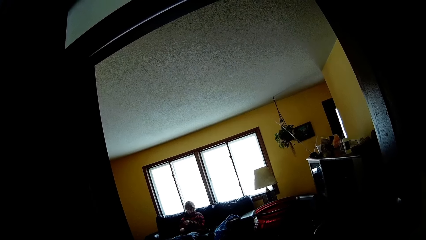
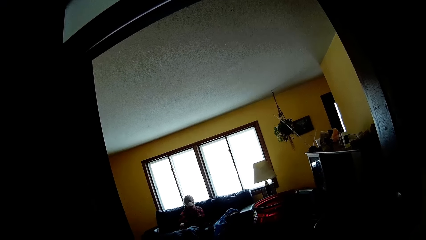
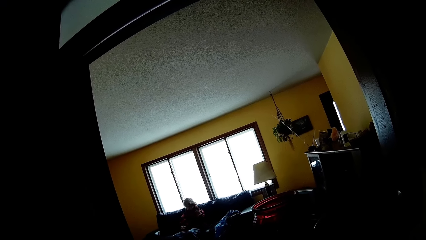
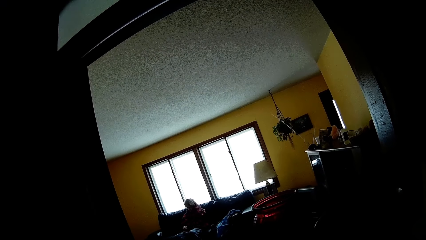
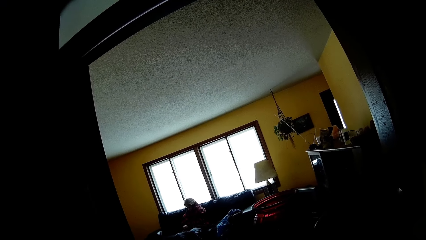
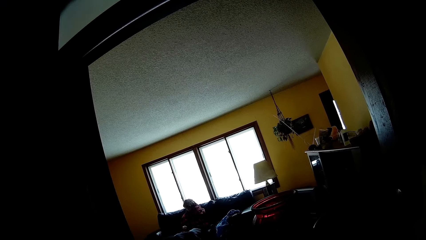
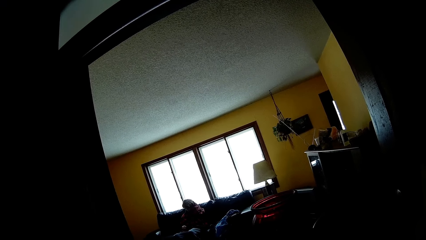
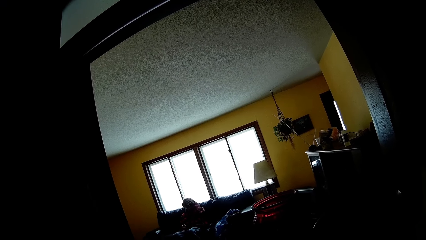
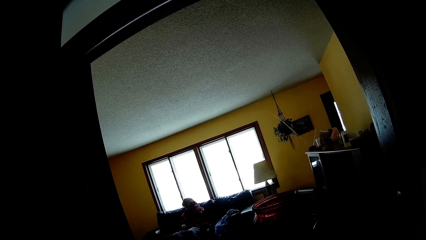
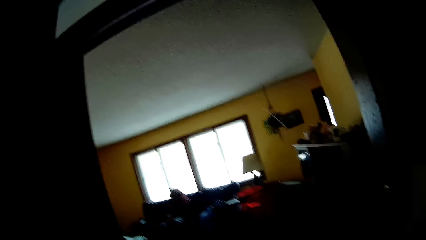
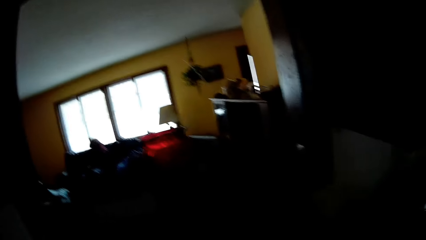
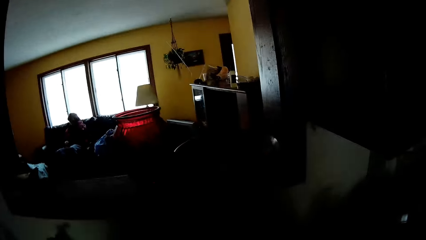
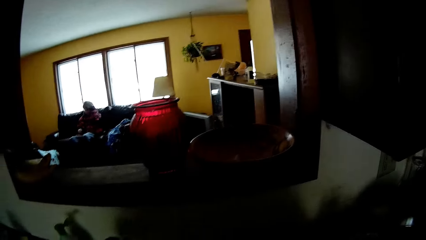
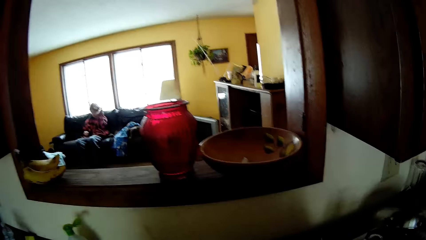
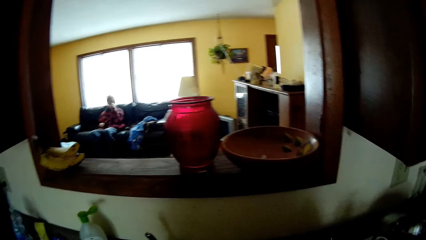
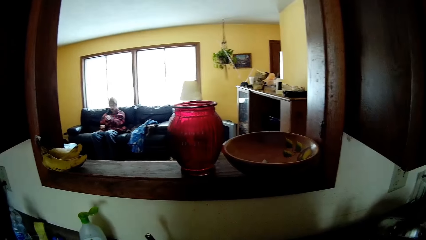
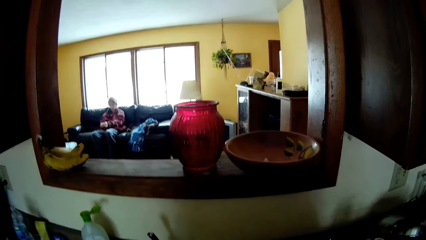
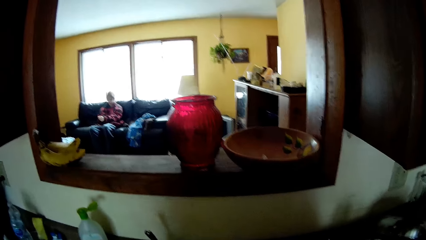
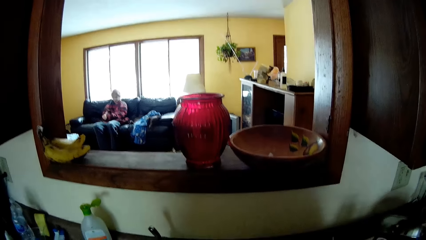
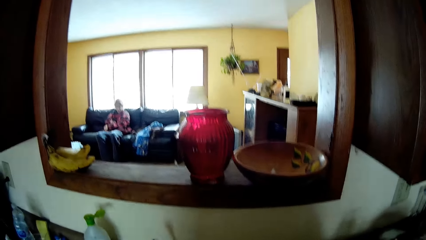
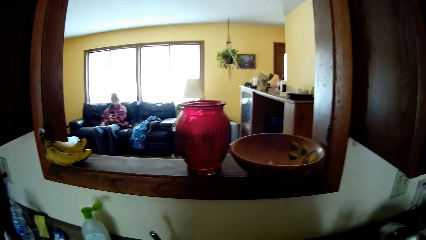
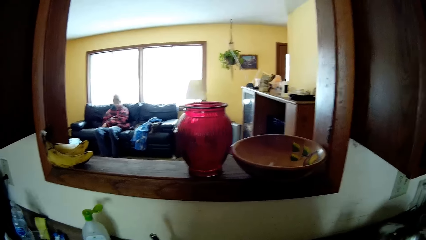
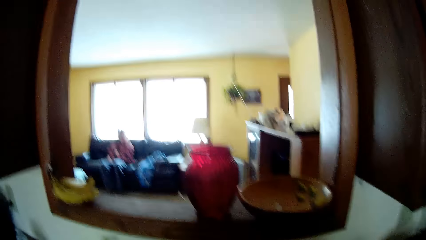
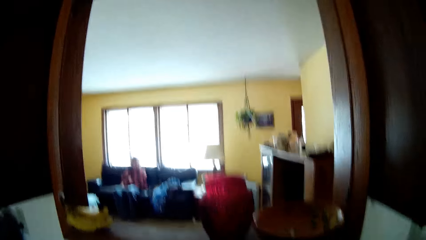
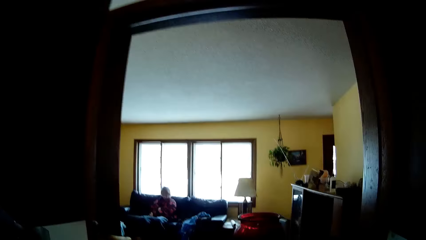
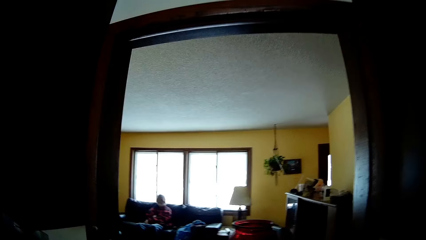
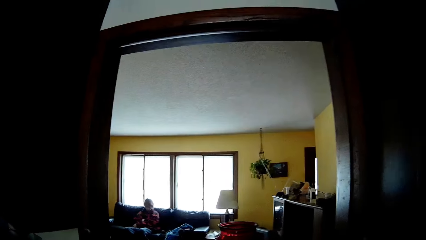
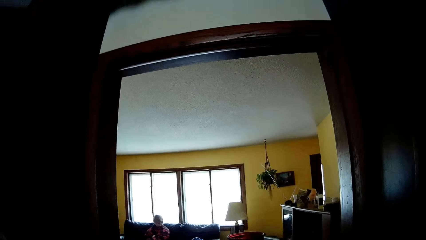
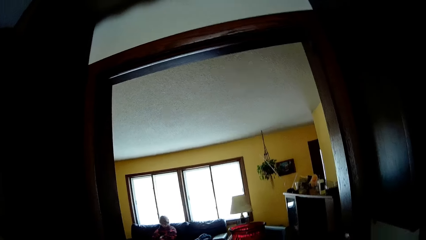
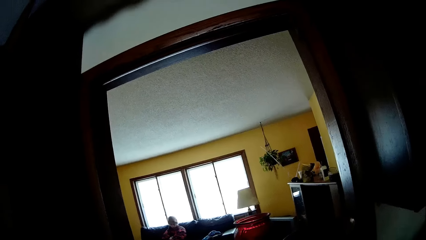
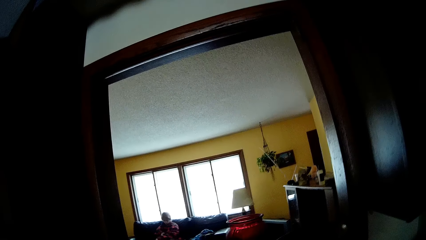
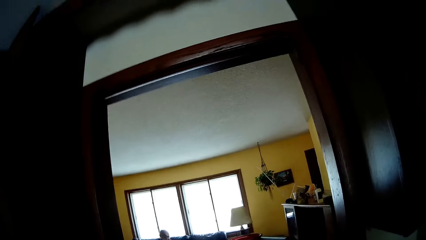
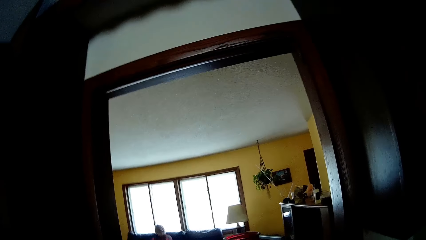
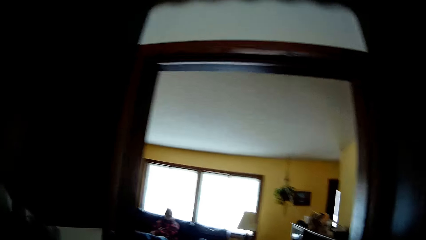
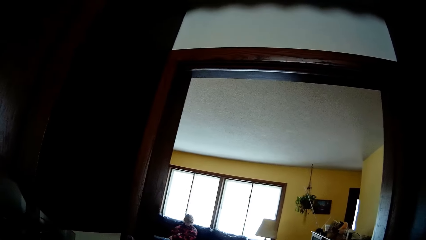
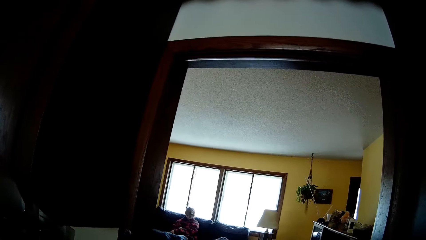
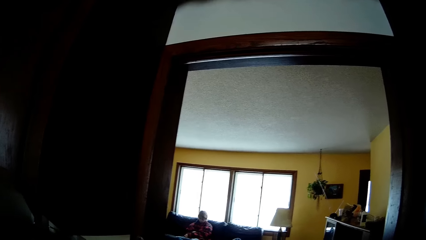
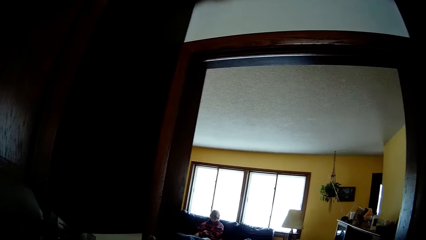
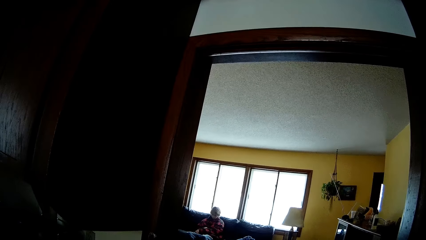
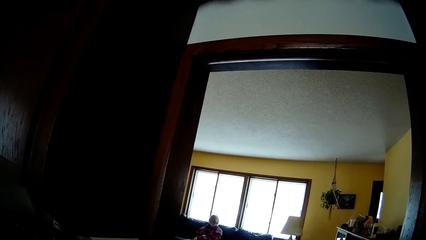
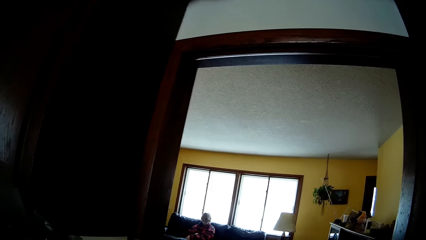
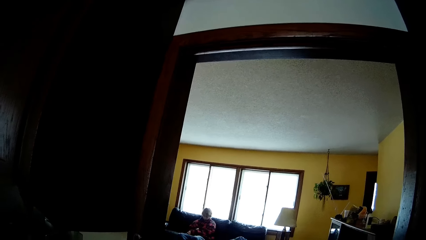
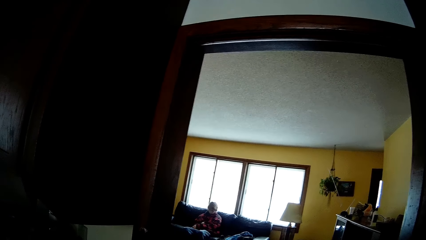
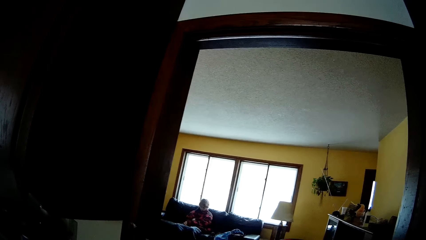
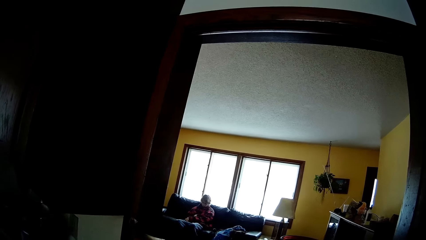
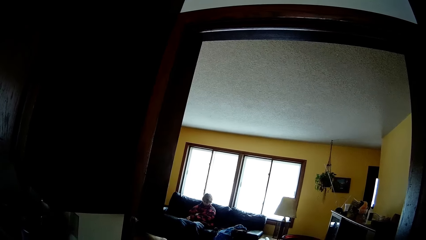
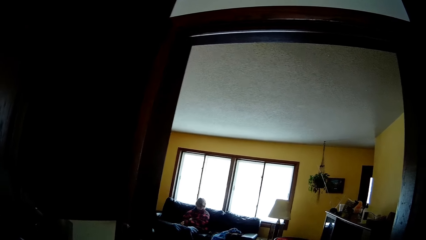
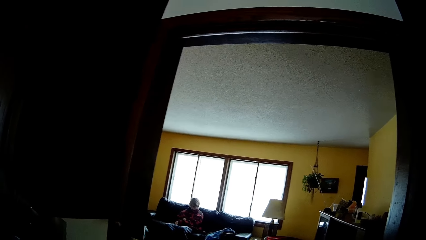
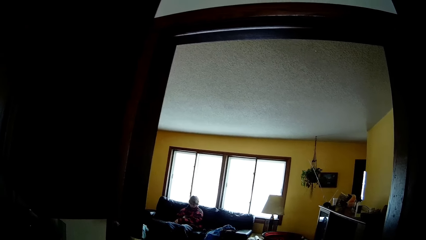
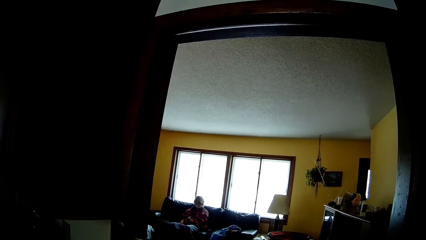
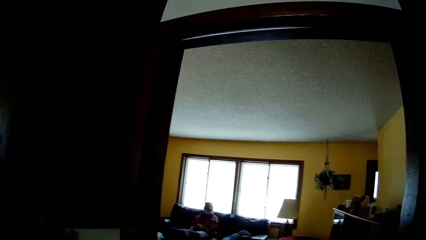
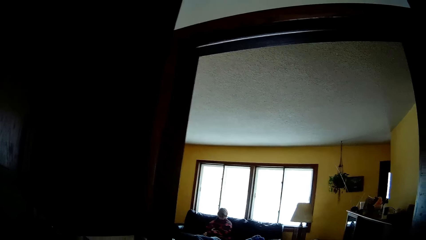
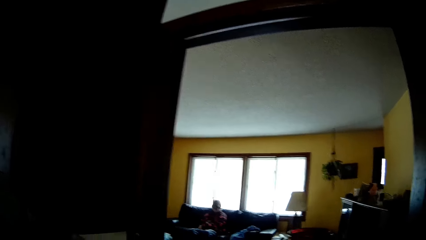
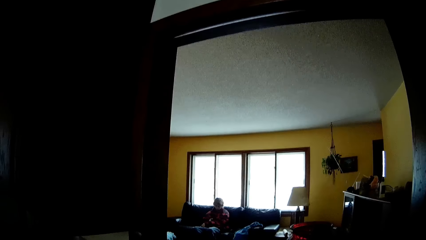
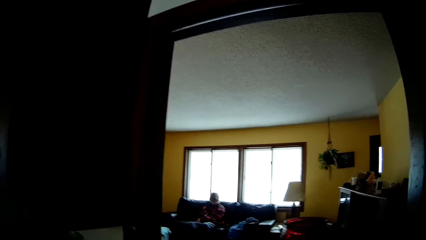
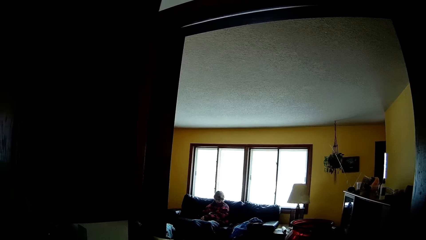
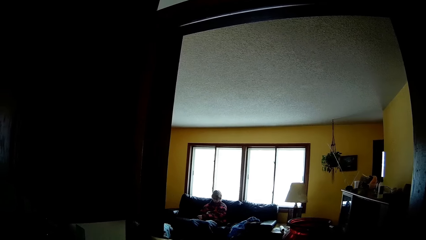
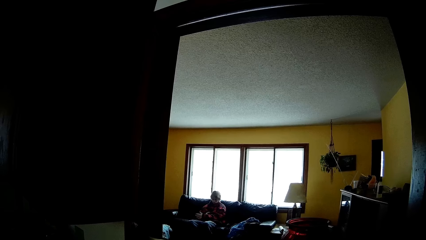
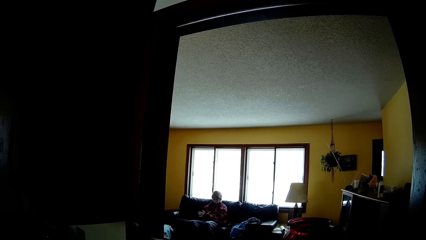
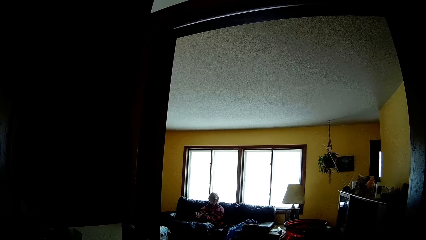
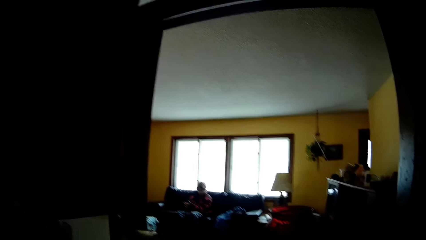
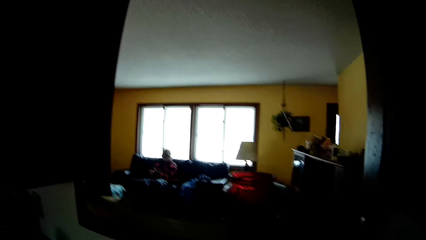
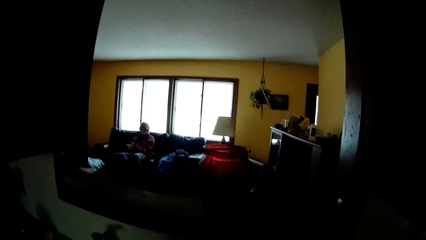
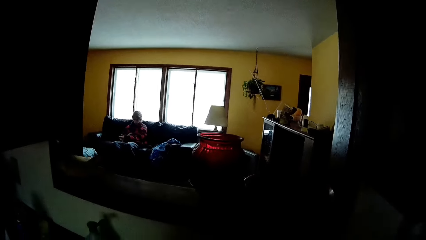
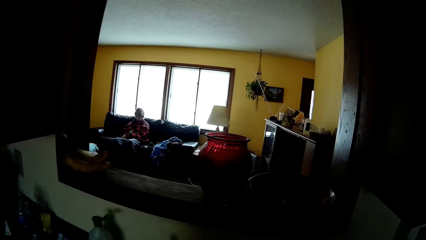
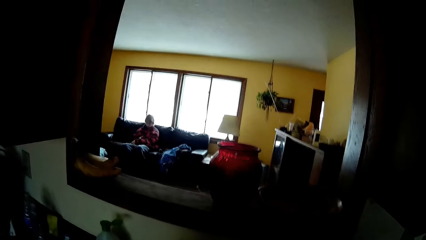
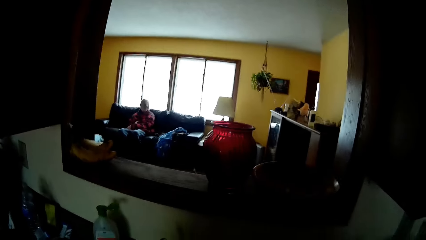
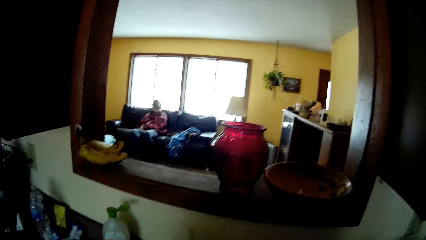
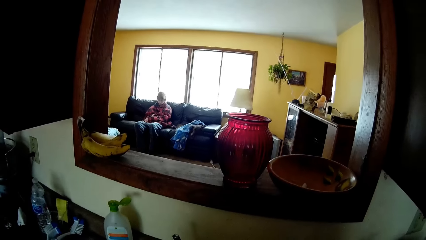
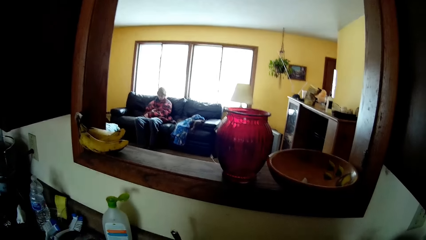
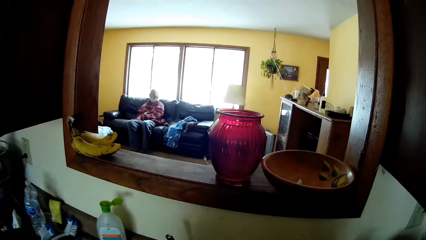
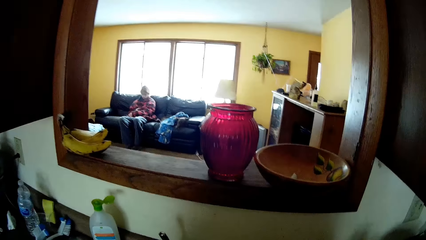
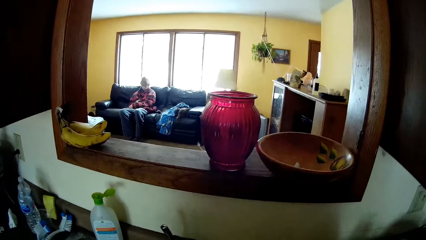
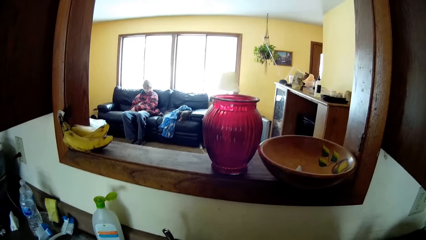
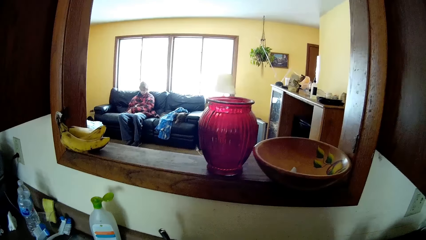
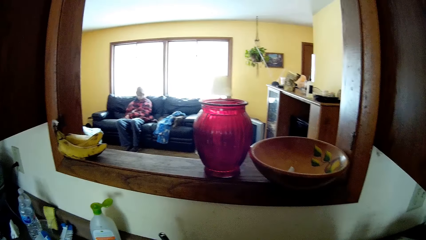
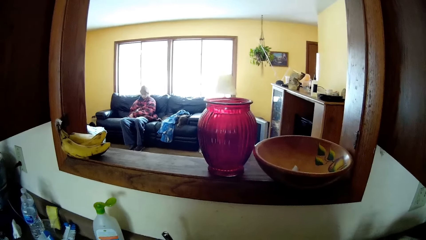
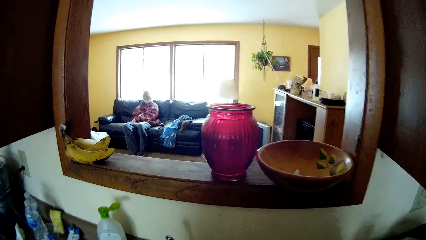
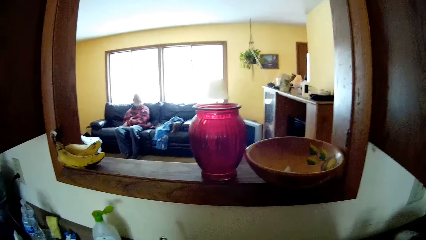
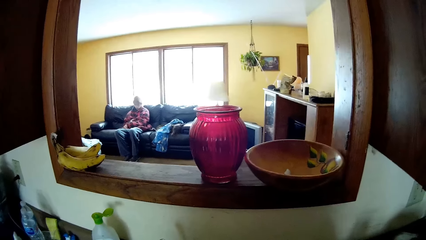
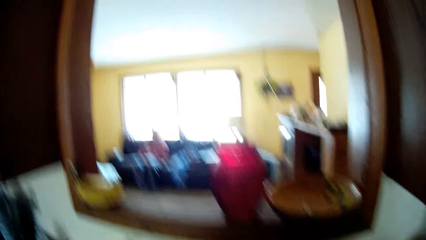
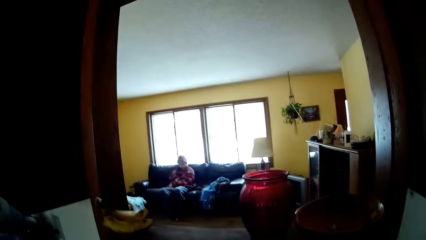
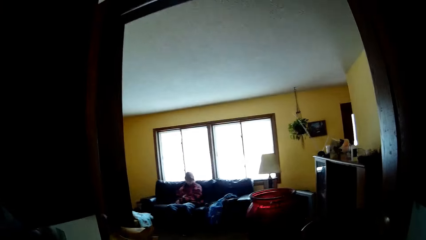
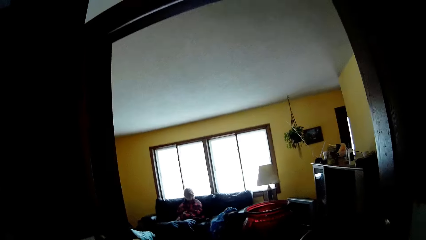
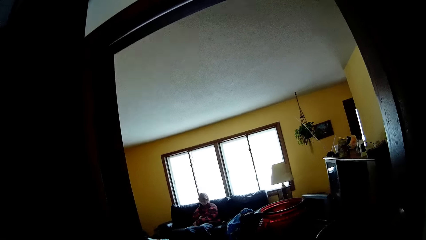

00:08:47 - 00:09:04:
The man touches his hair and lowers his hand. The camera wearer looks around. The man moves his hands.
